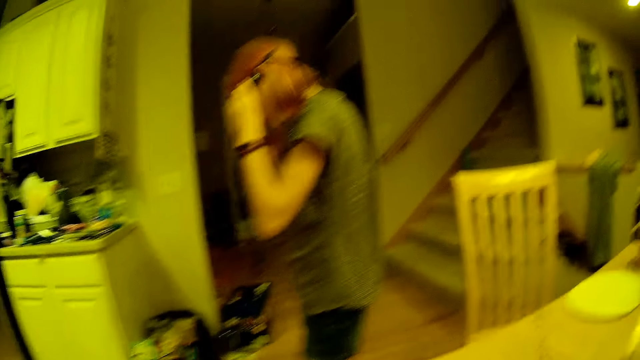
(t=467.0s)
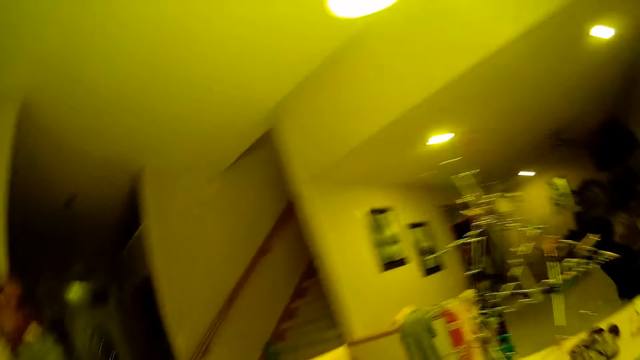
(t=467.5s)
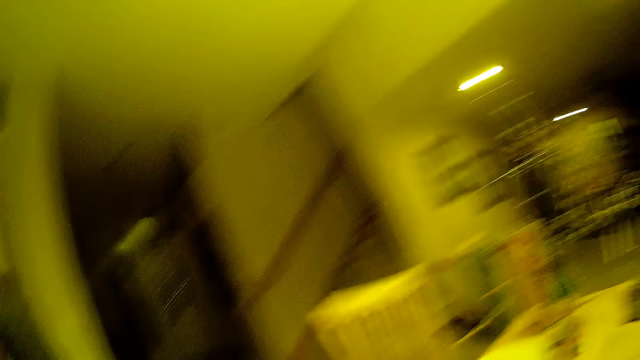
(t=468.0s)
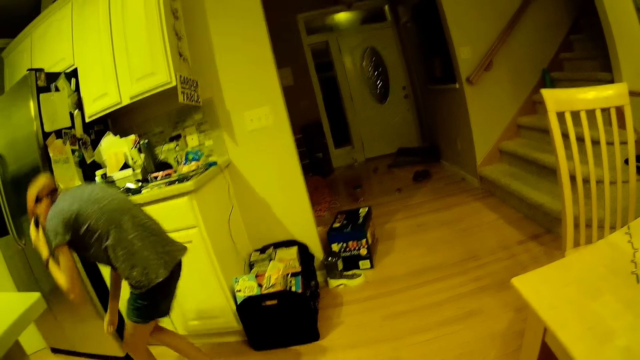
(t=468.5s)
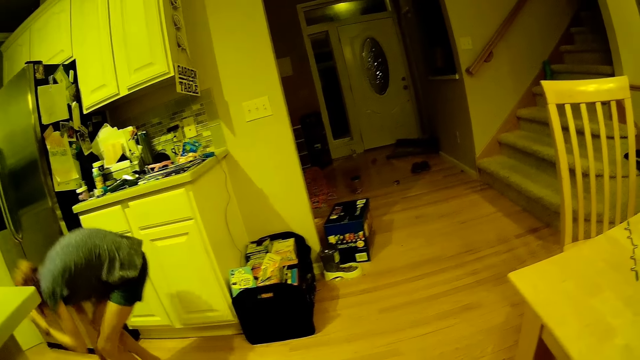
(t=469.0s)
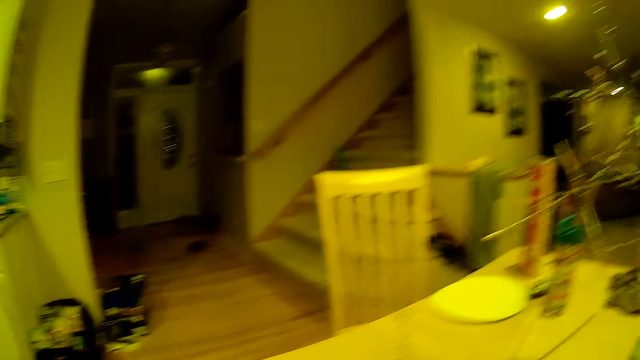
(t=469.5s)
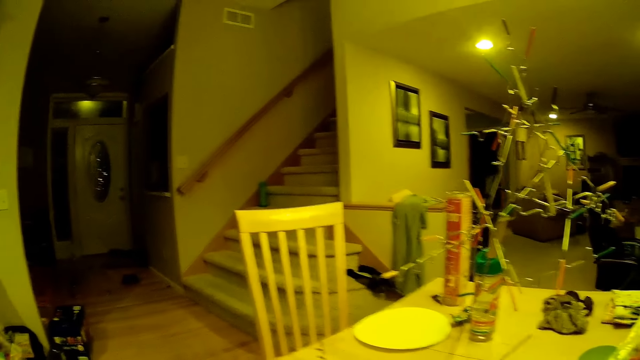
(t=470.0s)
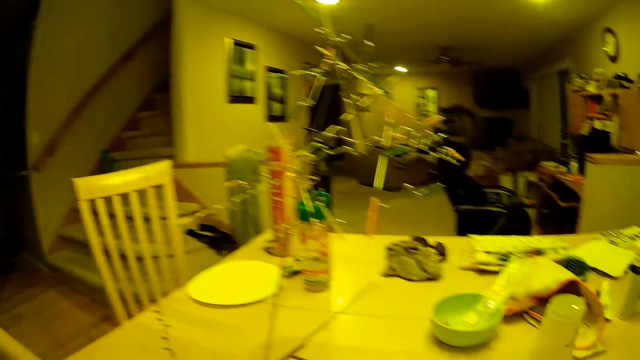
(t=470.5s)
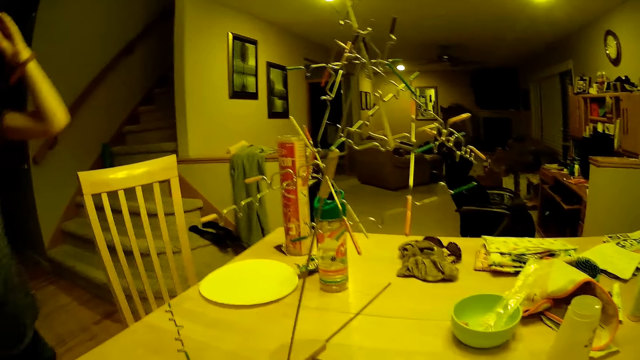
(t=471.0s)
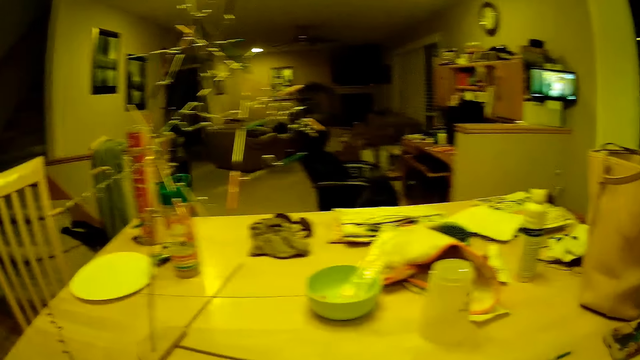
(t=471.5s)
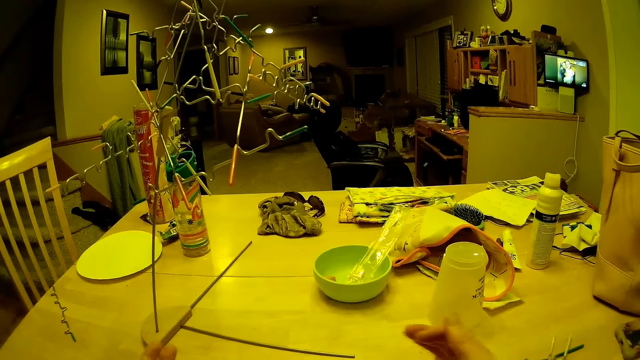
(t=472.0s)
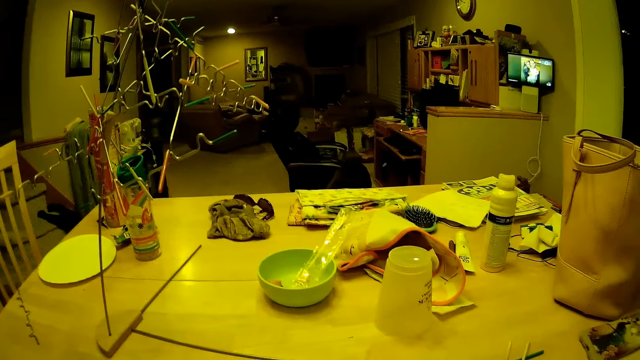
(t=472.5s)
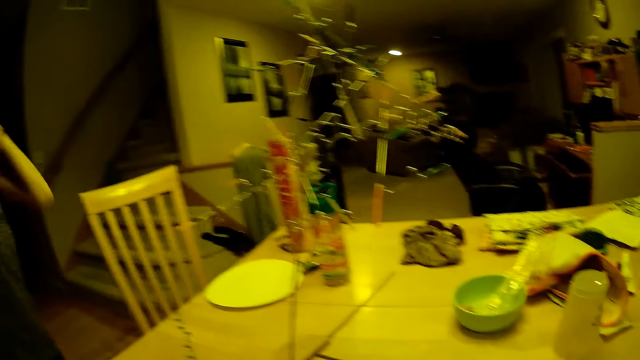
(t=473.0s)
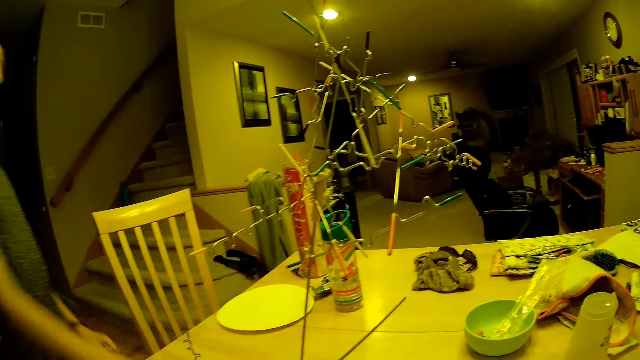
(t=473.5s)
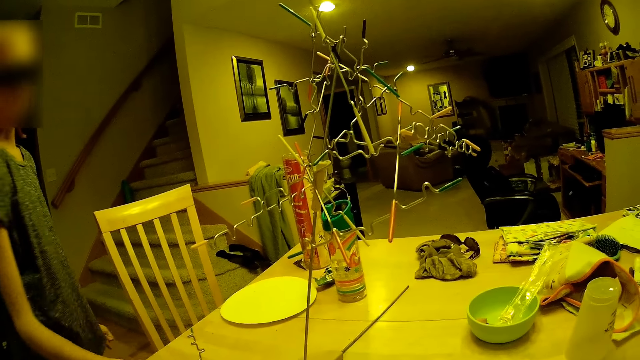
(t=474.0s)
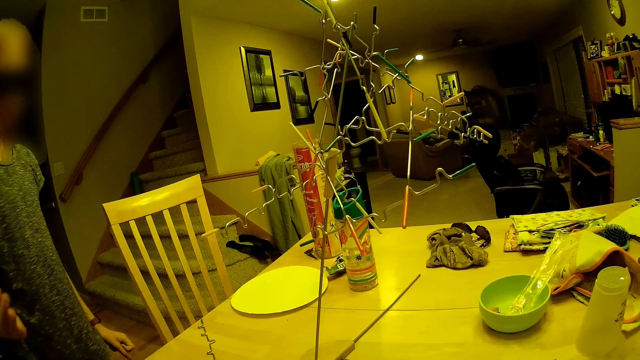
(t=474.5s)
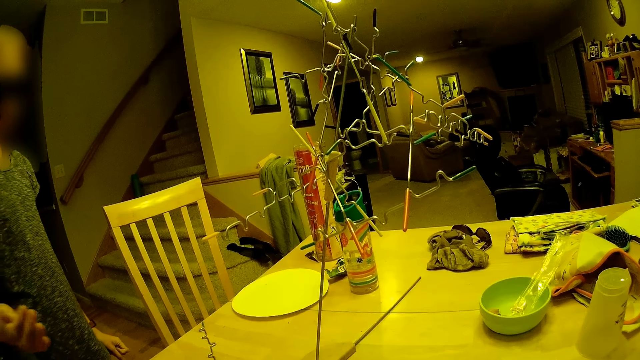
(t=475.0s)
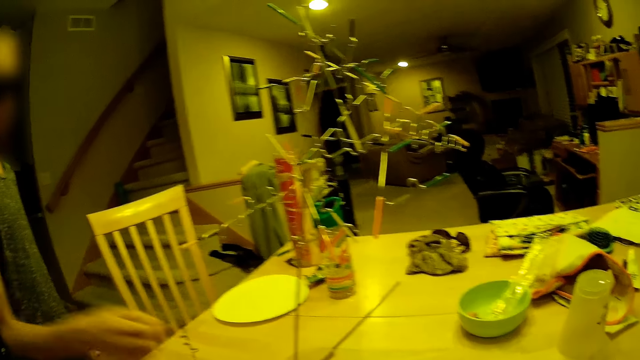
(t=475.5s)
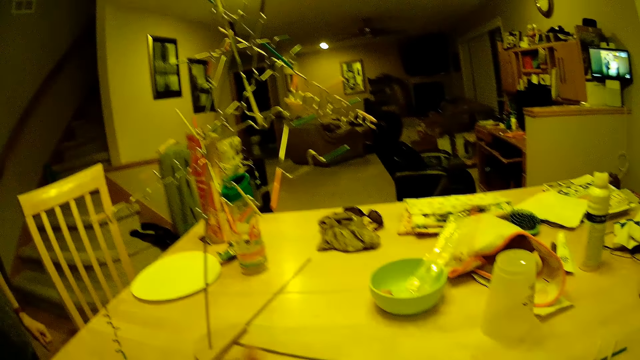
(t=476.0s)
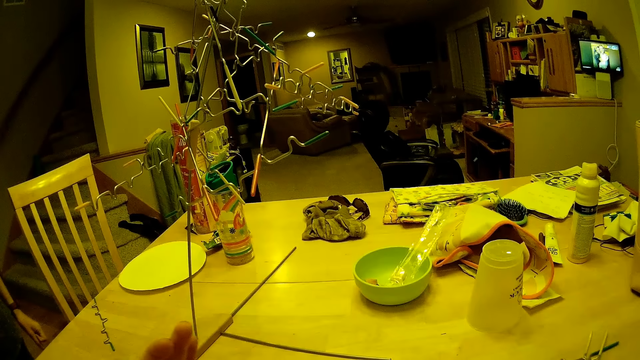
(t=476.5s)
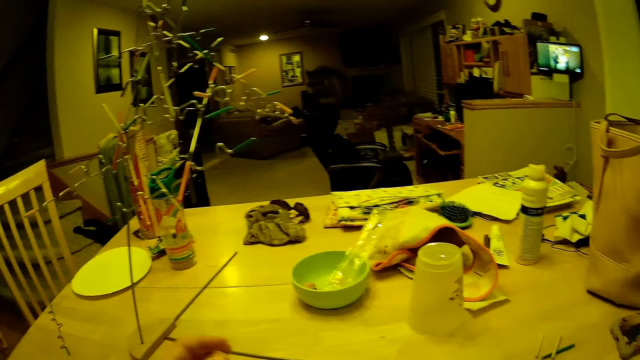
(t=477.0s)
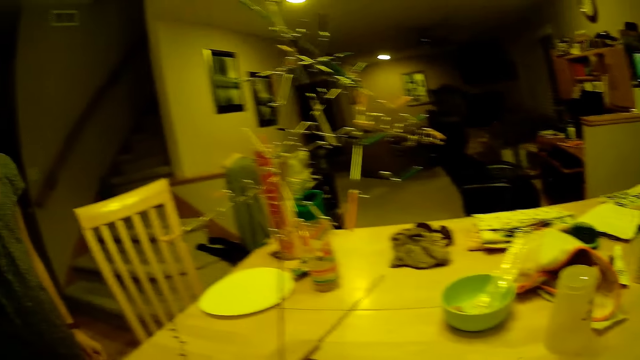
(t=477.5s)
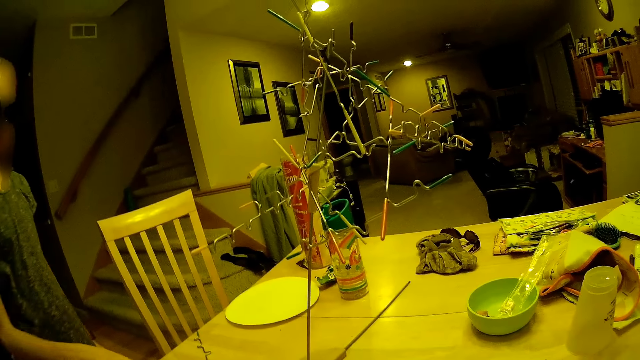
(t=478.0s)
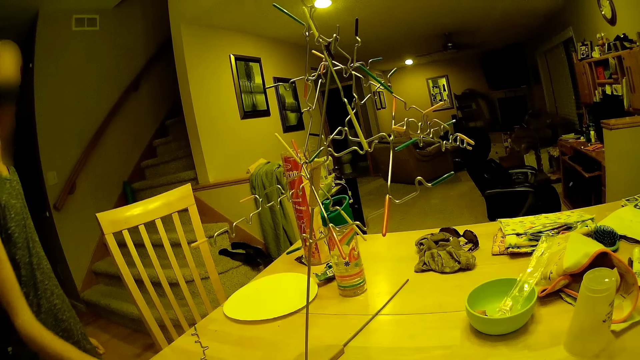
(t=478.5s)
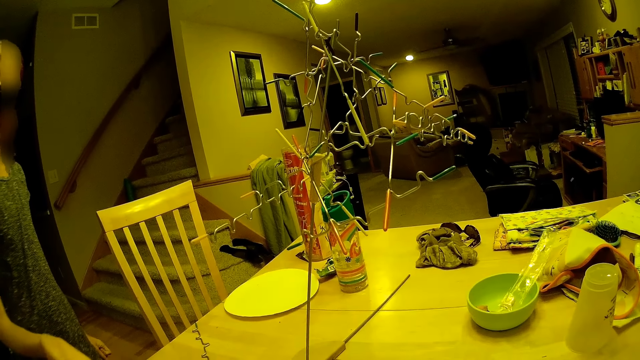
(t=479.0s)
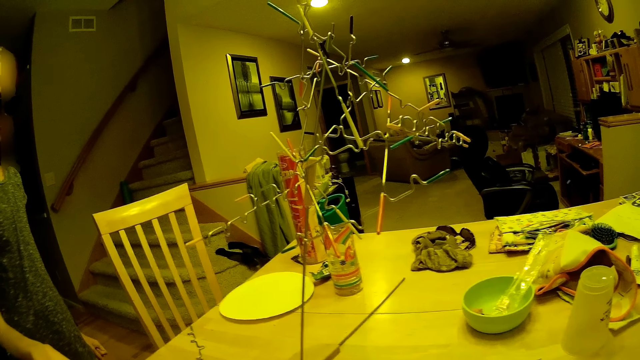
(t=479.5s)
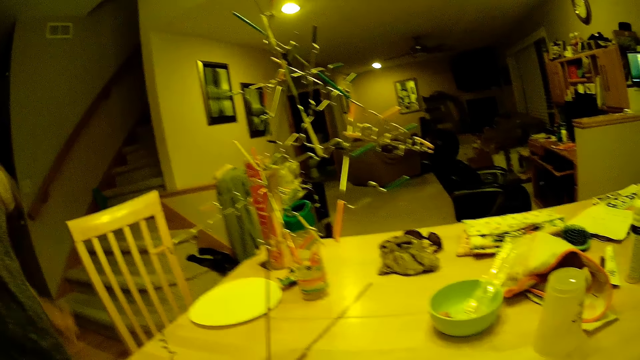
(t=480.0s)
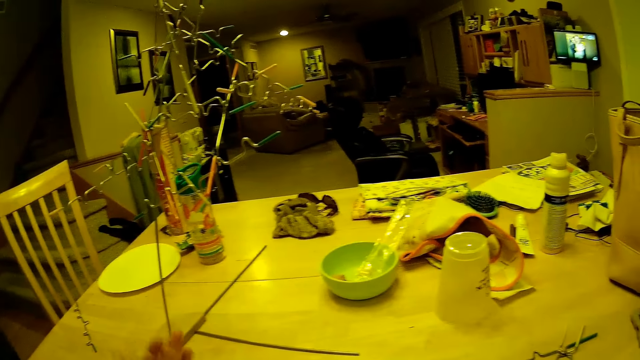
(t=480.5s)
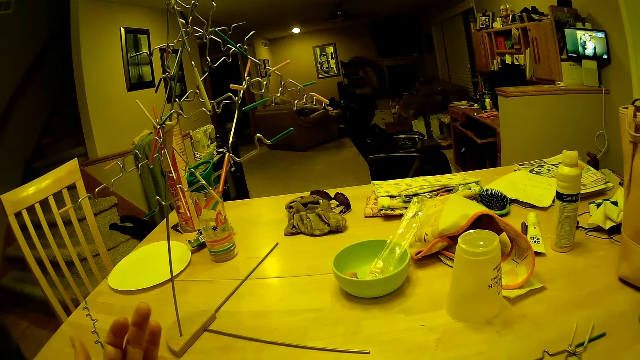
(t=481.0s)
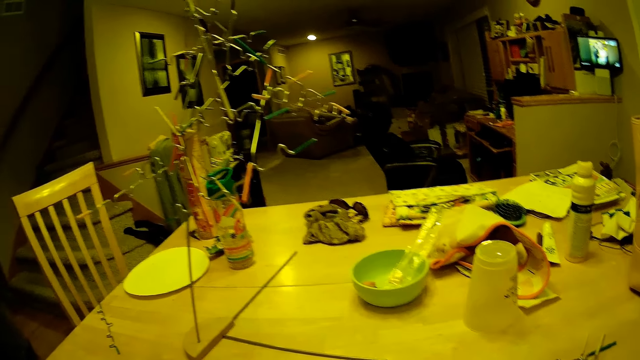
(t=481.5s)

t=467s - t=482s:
A lady moves in the room. The camera wearer looks at the lady. They roll a dice on the table. They take the dice. They roll the dice on the table. They take the dice. The lady rolls the dice. The camera wearer rolls the dice.

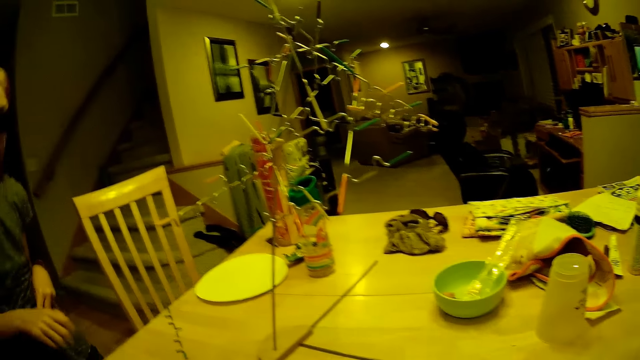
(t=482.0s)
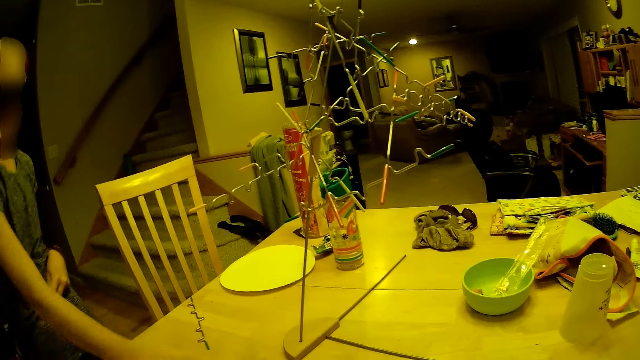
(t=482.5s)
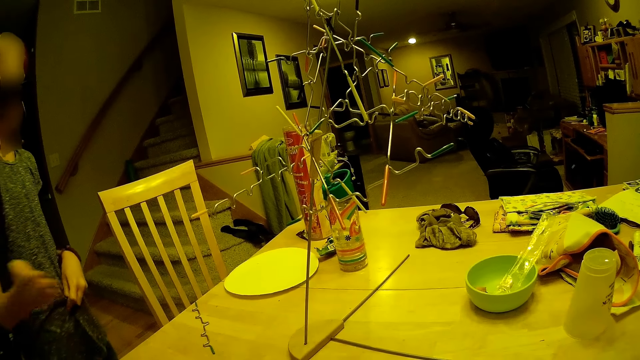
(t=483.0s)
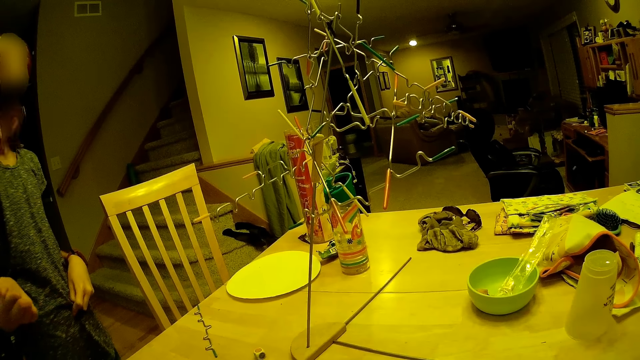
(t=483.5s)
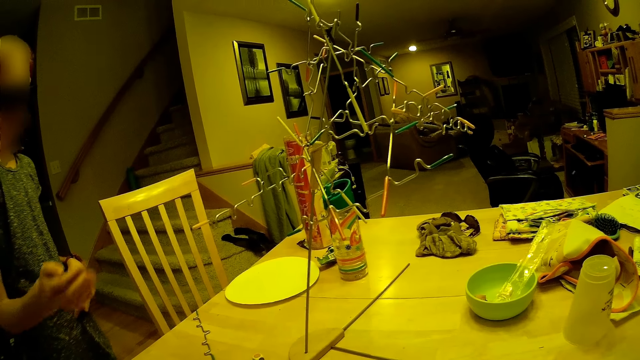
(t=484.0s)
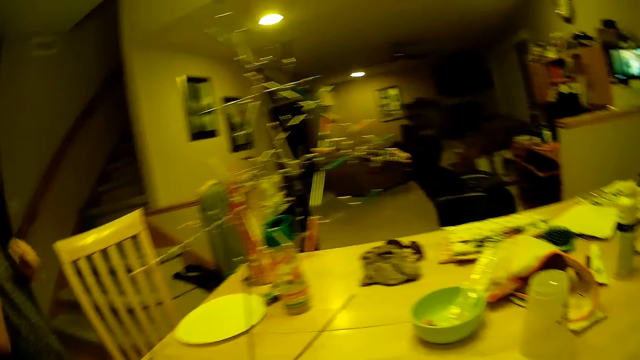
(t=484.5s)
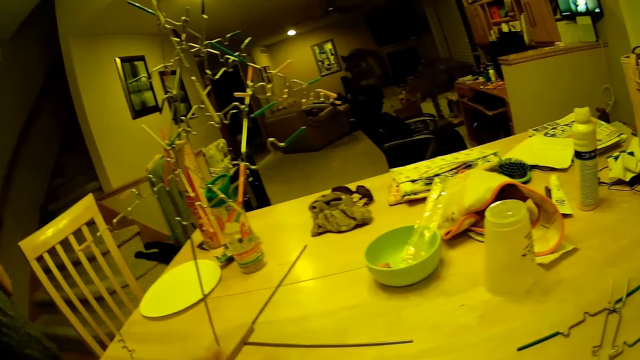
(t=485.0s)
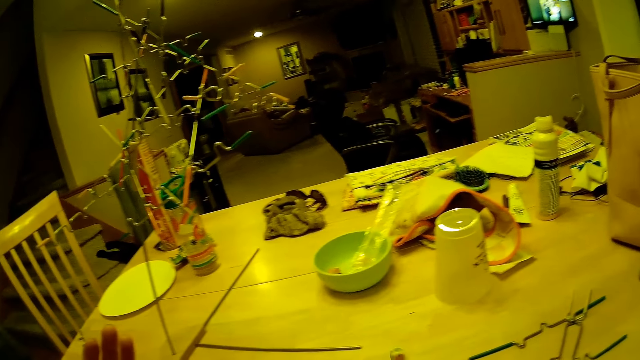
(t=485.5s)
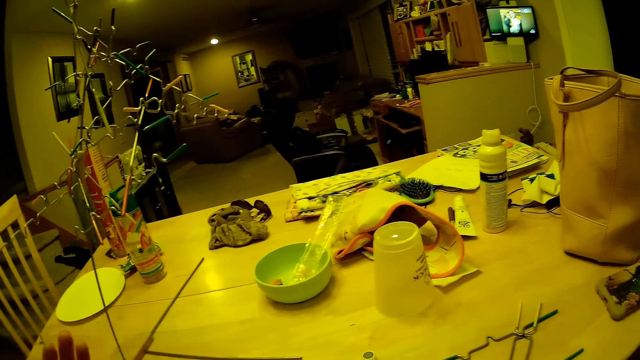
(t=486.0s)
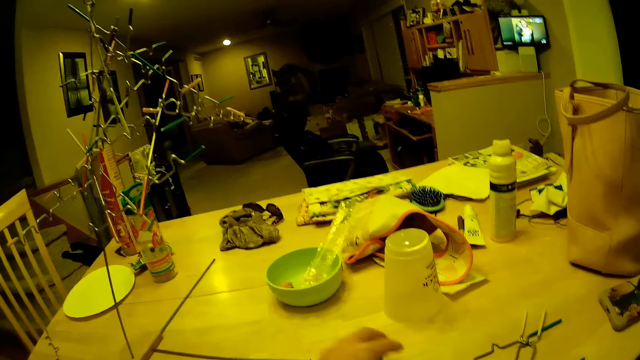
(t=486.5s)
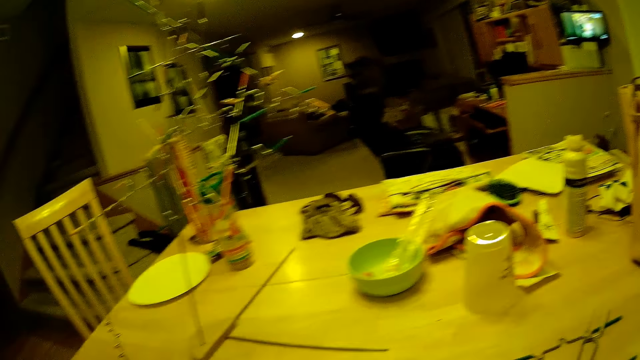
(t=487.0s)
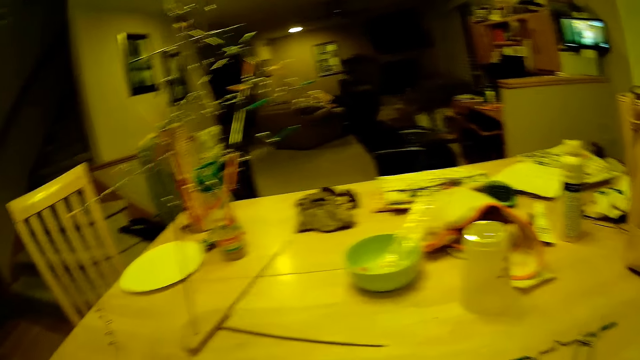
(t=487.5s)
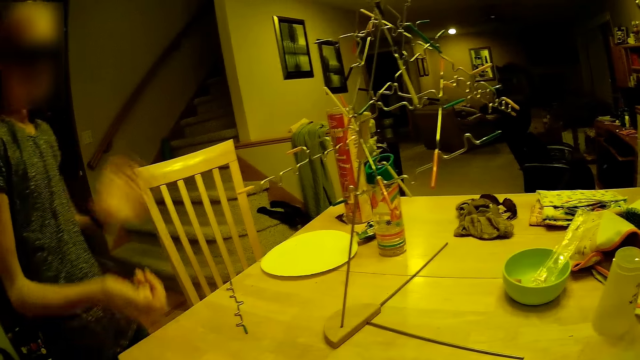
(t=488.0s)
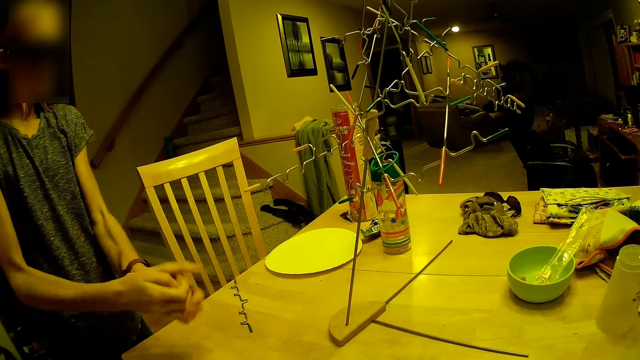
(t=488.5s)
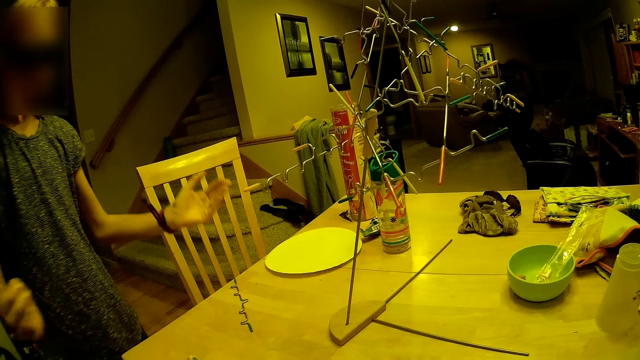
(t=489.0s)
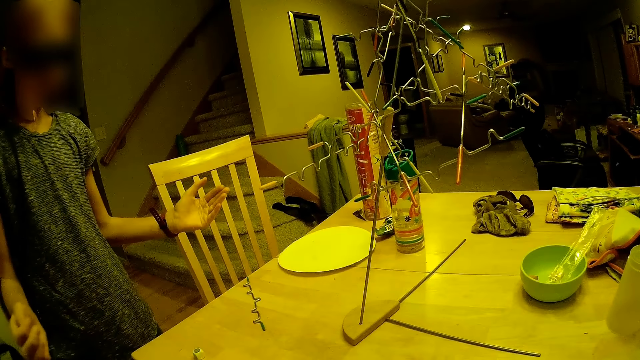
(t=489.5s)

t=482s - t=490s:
A lady rolls a dice. The camera wearer rolls the dice. The lady rolls the dice.
